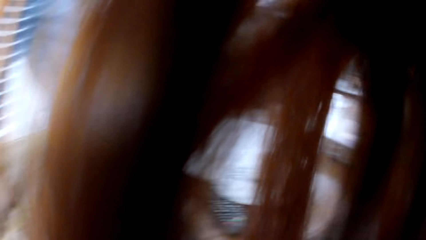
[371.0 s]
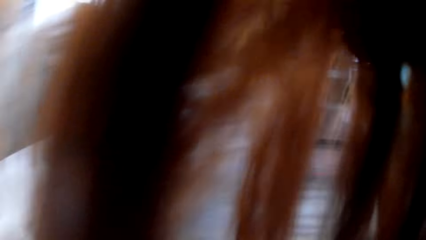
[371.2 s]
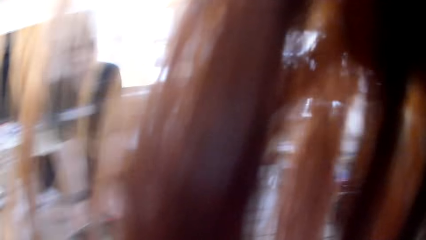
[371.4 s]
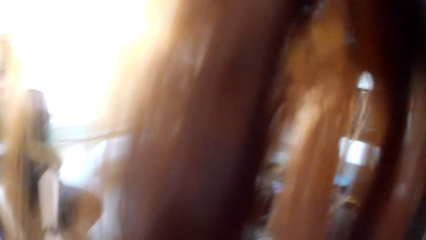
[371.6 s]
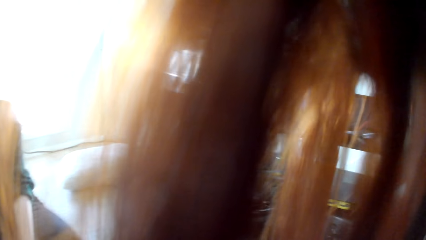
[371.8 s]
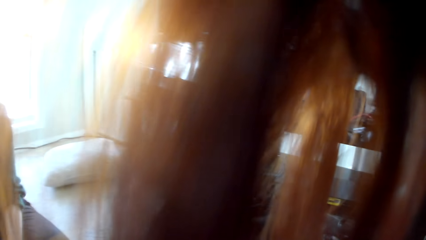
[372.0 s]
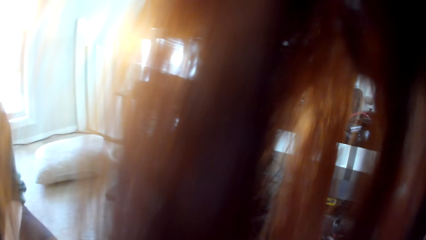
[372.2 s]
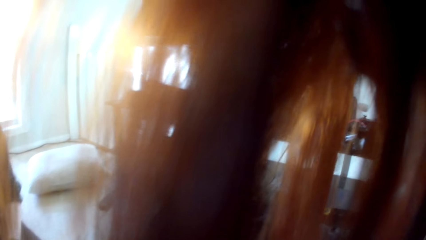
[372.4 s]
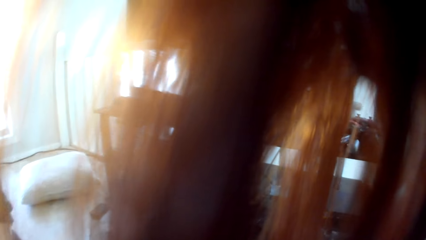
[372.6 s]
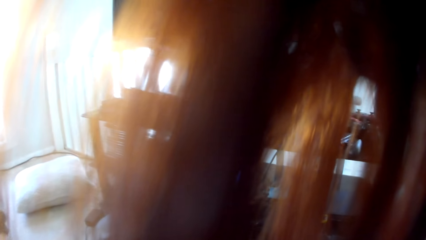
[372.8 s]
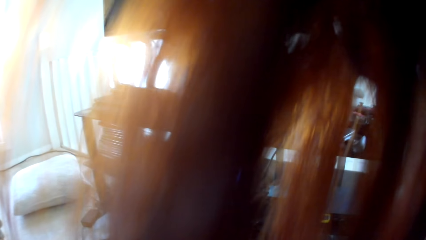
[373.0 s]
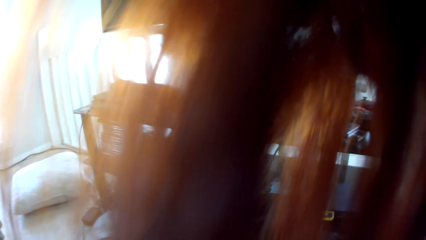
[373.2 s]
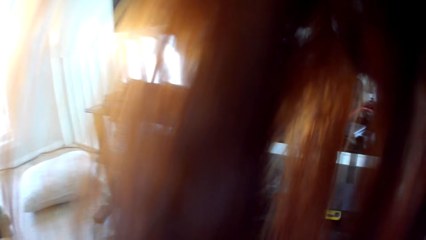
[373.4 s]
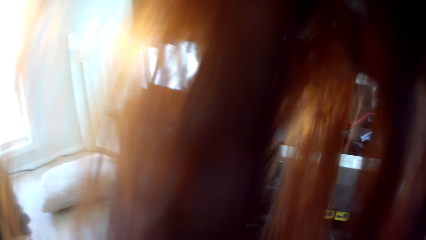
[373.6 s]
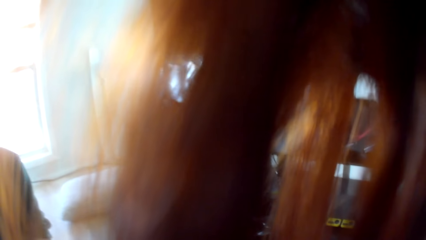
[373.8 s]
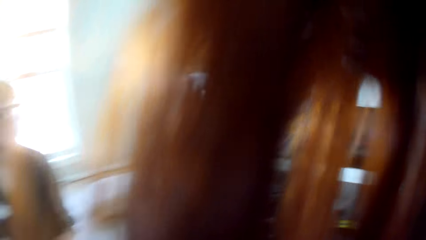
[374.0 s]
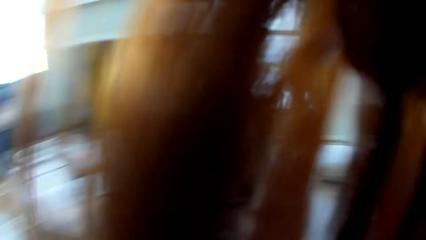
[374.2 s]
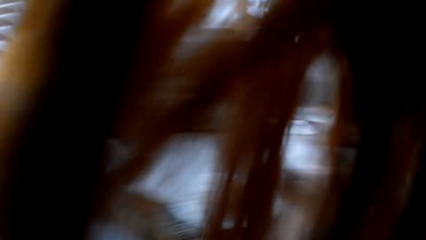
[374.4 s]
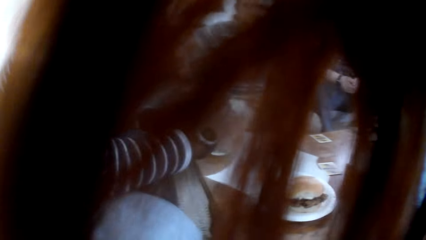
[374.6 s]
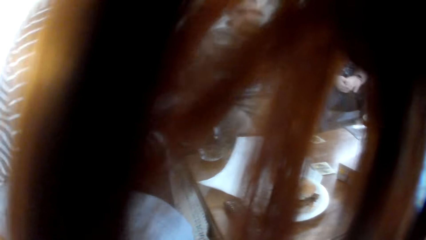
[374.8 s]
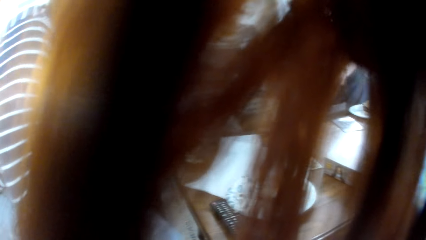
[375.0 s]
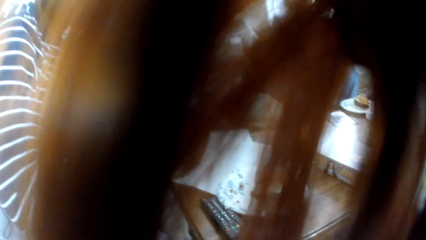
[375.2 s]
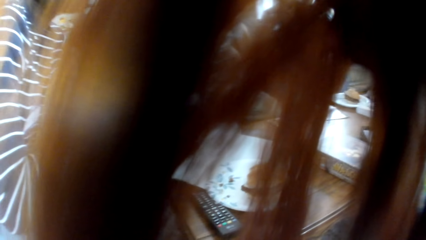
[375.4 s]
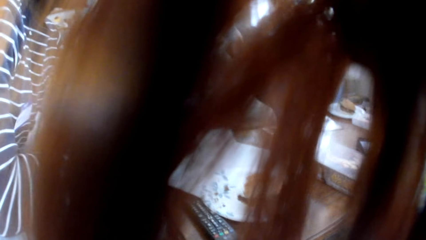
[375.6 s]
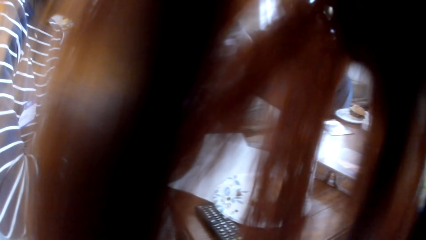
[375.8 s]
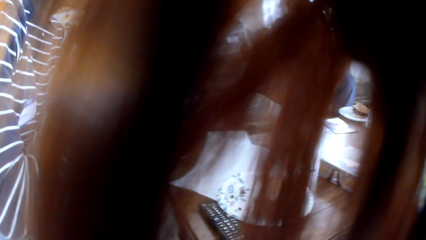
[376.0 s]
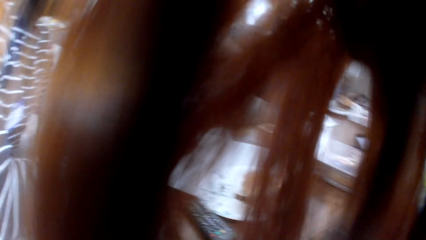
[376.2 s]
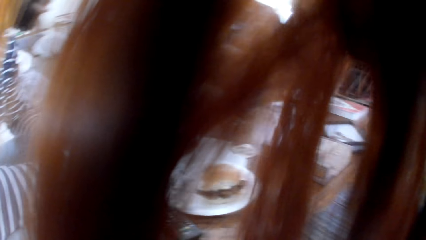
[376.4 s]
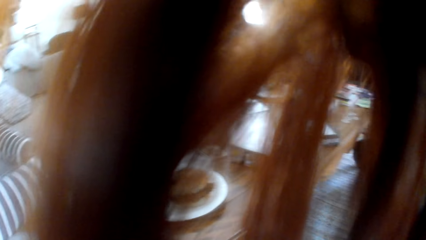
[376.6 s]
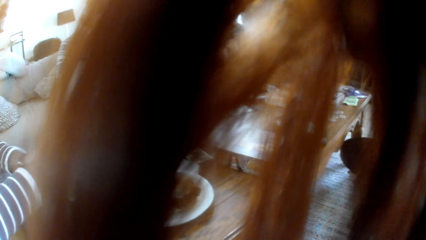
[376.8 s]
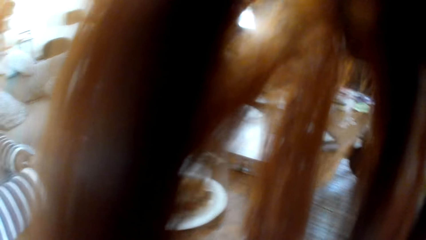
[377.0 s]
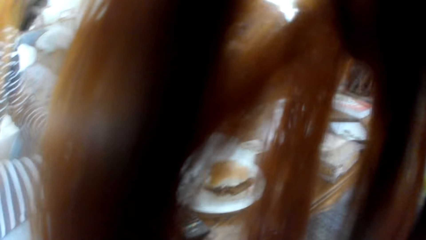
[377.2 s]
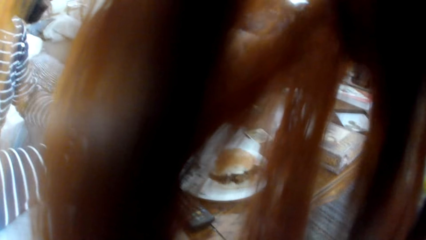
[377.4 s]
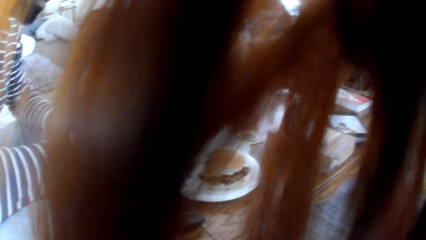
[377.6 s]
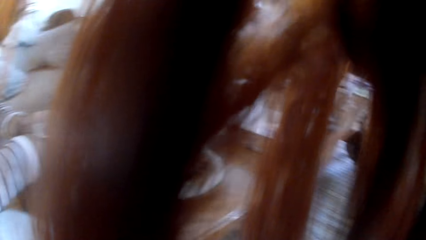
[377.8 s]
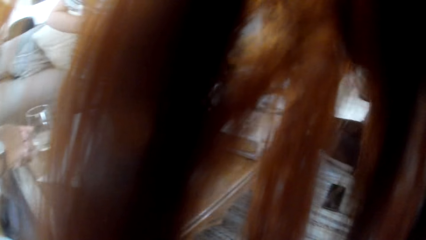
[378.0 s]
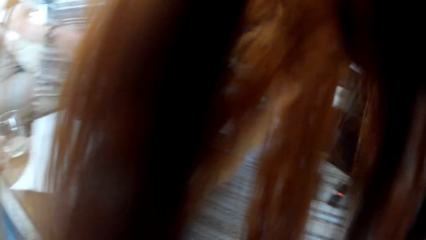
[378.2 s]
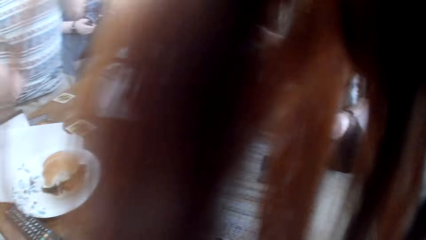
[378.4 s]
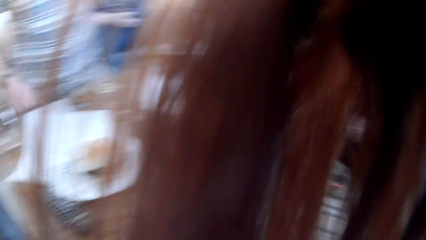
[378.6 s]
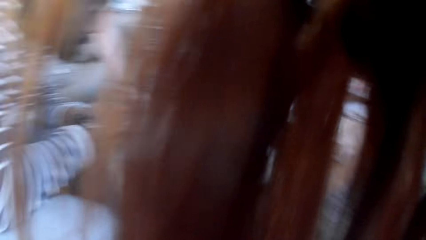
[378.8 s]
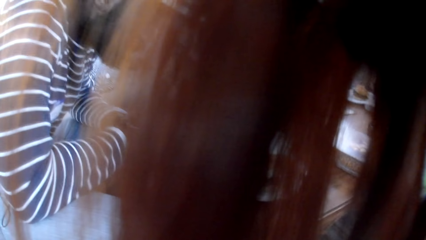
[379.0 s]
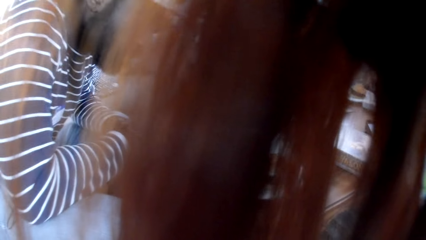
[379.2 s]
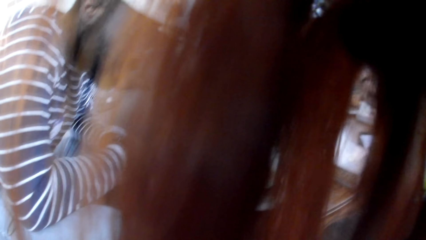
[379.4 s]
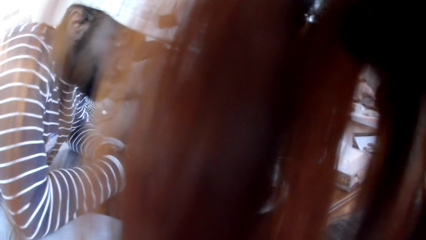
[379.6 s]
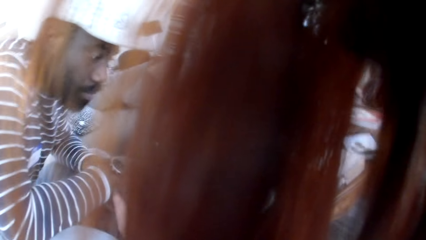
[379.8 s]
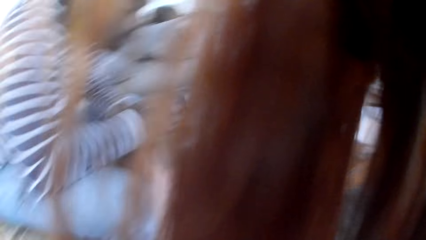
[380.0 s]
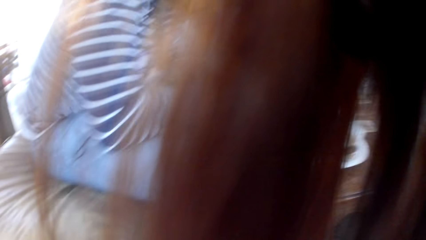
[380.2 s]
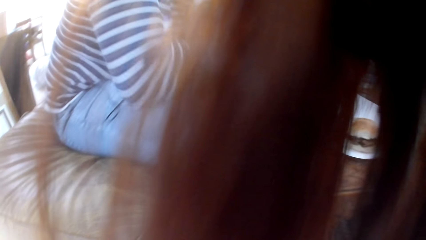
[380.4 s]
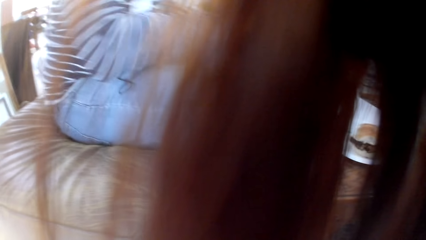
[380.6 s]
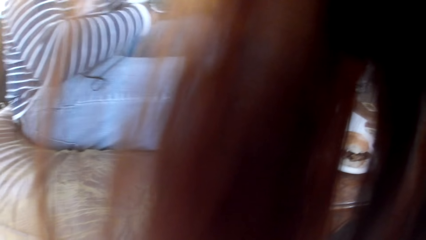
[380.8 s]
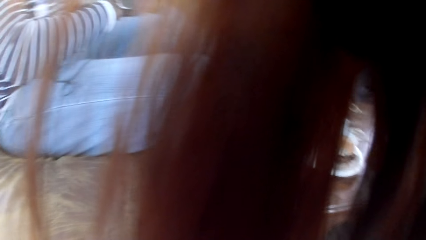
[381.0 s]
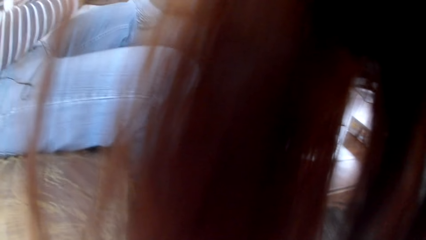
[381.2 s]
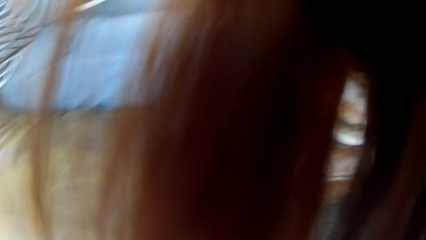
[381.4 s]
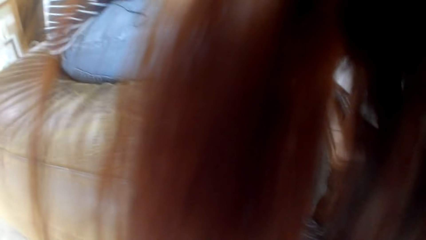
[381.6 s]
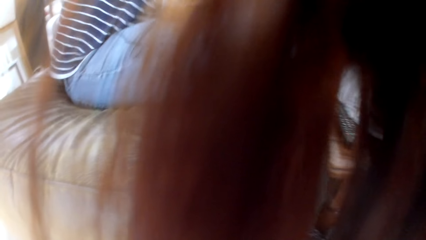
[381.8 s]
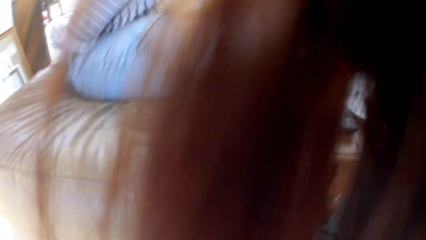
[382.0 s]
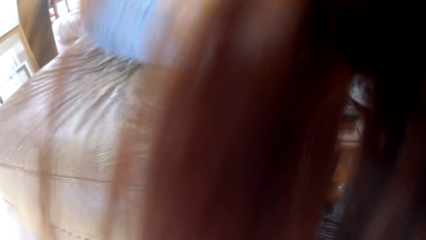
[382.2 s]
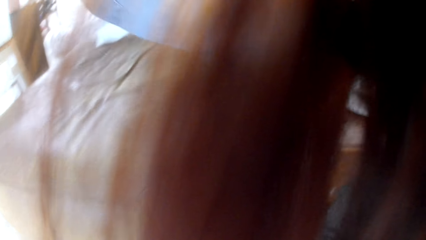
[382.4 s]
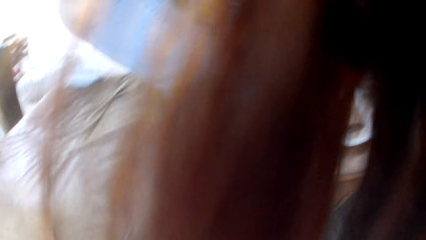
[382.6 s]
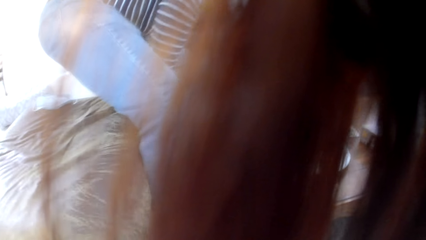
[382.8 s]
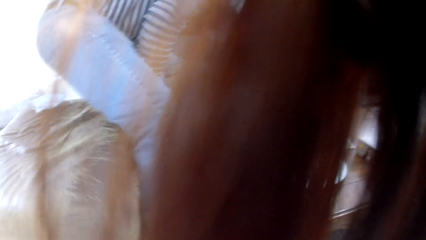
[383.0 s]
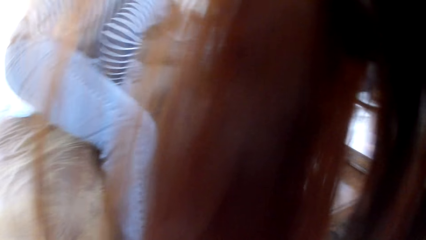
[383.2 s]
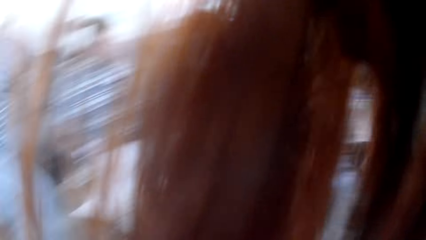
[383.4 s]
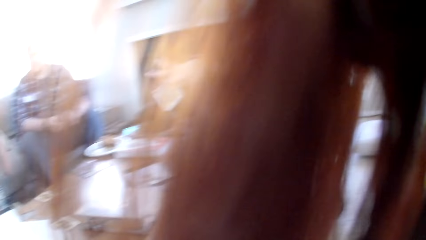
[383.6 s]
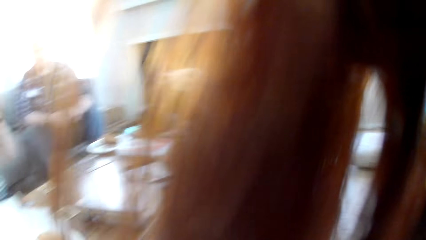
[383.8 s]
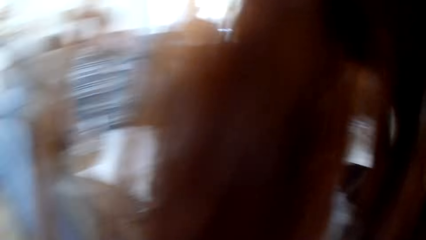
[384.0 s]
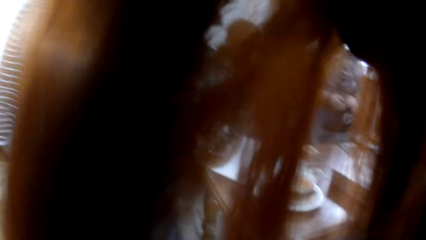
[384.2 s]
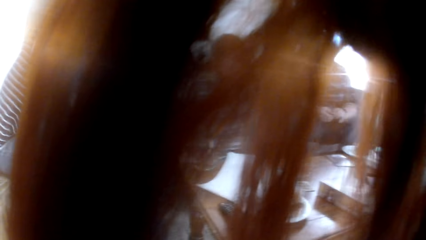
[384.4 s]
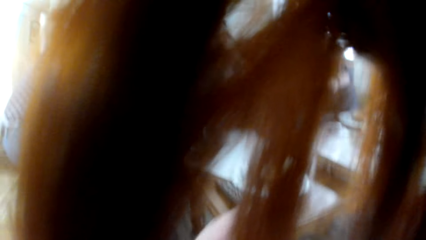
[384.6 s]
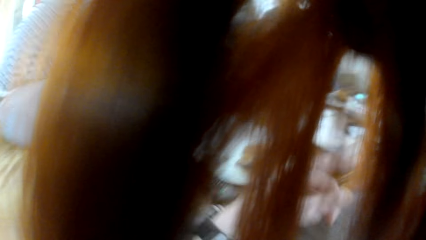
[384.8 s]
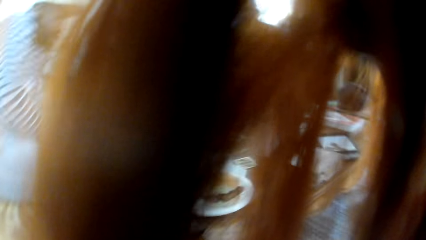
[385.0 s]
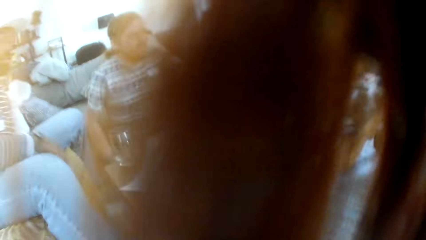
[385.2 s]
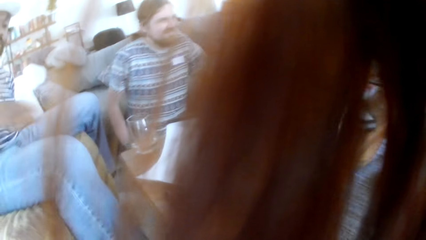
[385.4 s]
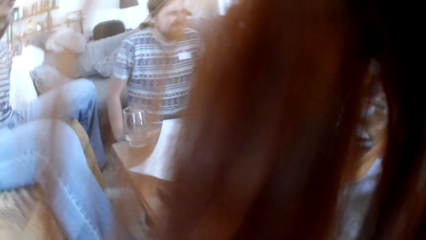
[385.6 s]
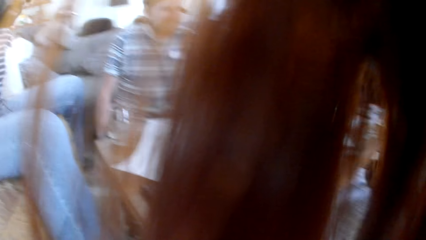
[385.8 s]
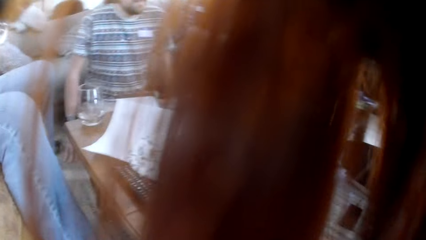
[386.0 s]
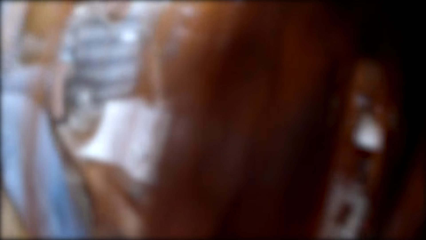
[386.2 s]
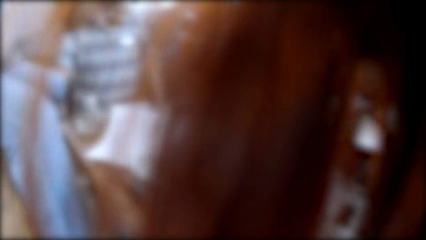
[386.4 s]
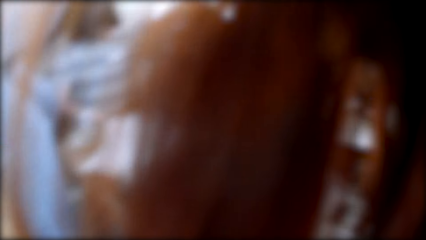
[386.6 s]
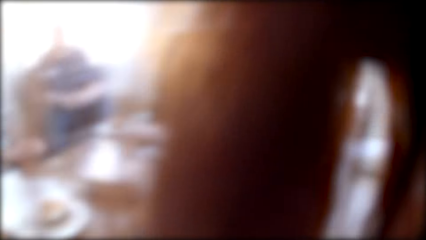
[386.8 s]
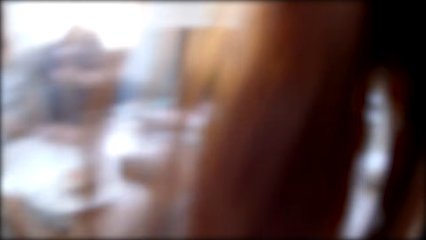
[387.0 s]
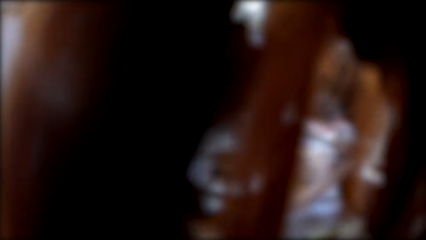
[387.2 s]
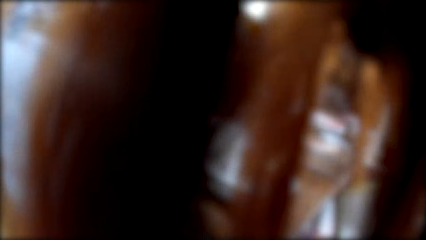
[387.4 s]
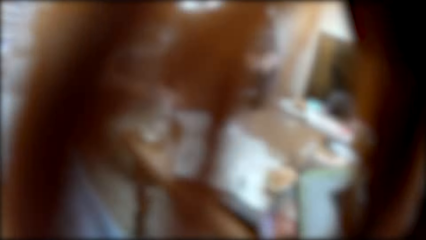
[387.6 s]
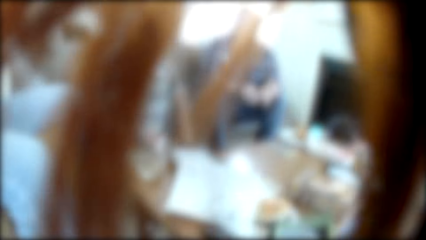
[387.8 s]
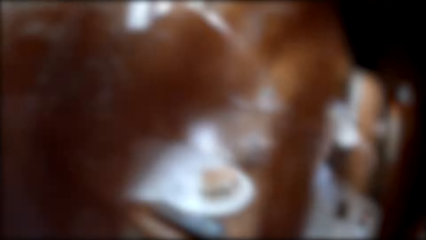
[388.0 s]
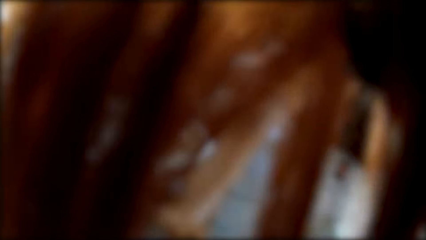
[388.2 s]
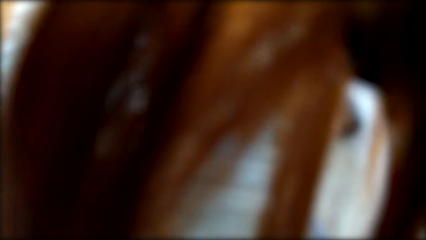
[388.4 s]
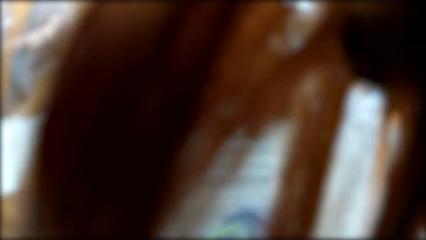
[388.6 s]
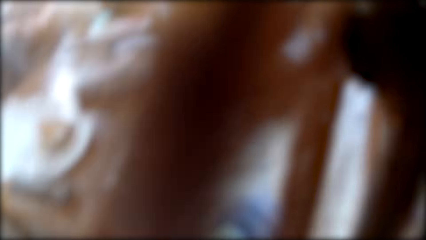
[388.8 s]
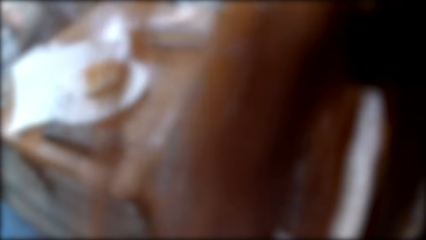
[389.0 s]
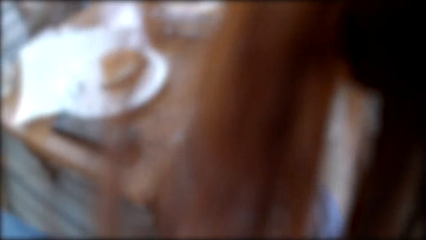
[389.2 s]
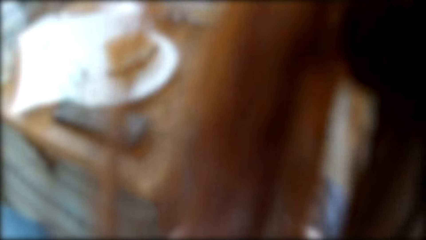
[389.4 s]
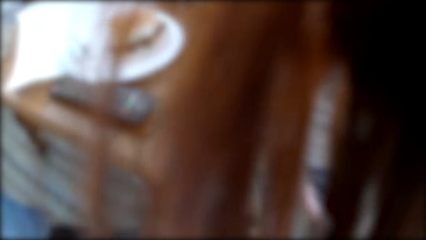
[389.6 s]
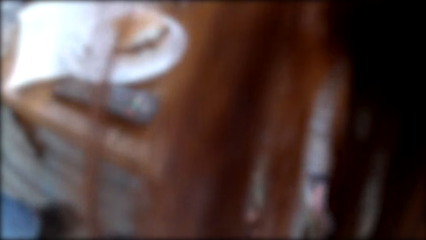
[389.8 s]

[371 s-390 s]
A man stands up. The man sits down.
